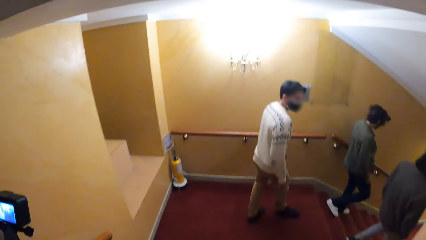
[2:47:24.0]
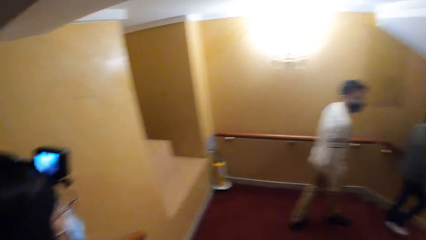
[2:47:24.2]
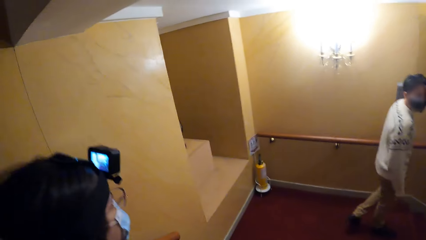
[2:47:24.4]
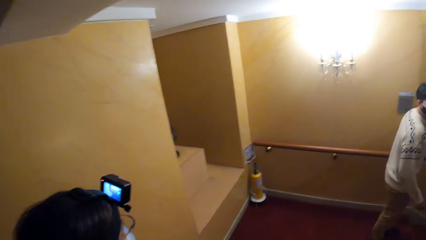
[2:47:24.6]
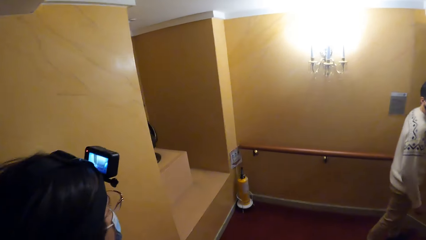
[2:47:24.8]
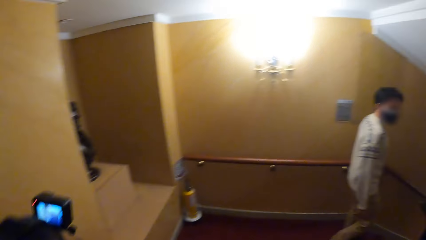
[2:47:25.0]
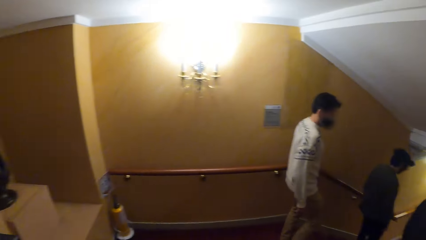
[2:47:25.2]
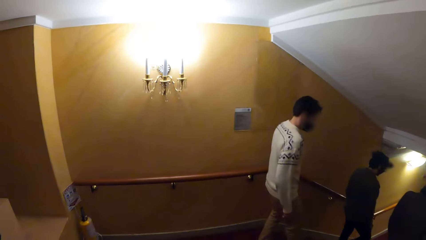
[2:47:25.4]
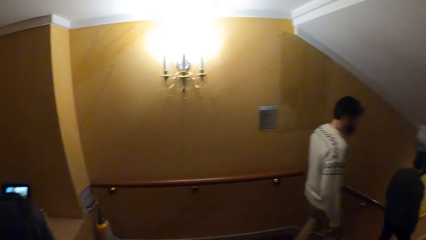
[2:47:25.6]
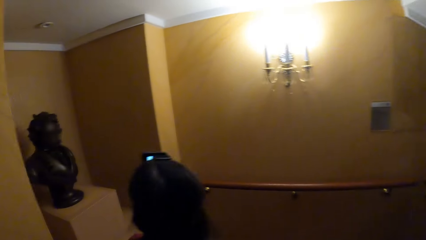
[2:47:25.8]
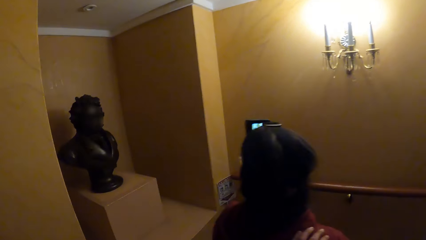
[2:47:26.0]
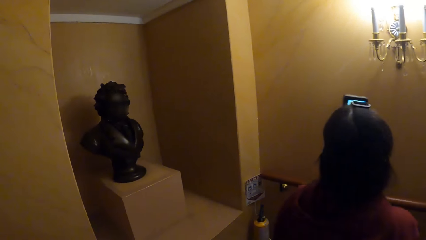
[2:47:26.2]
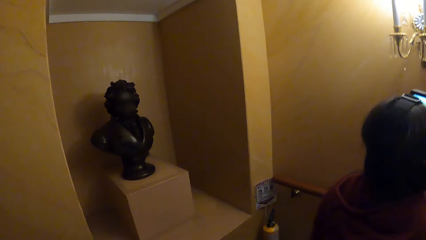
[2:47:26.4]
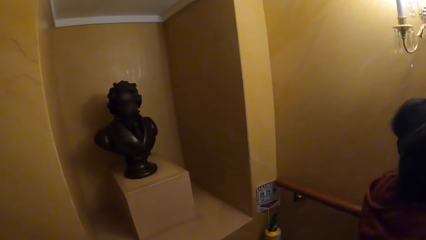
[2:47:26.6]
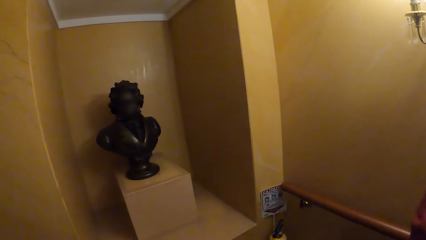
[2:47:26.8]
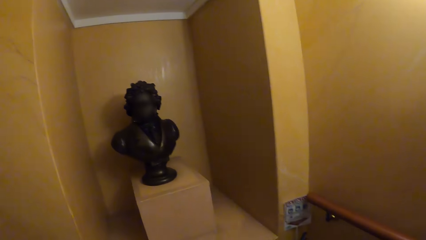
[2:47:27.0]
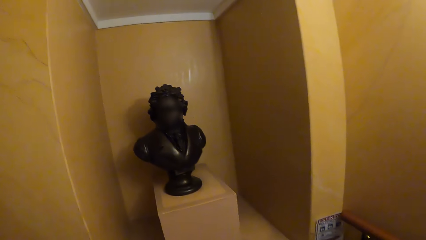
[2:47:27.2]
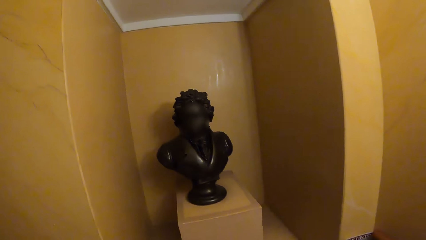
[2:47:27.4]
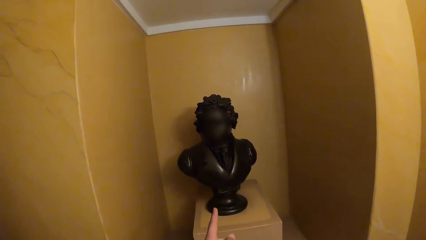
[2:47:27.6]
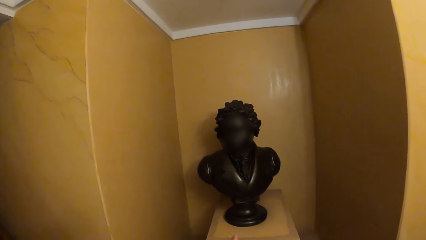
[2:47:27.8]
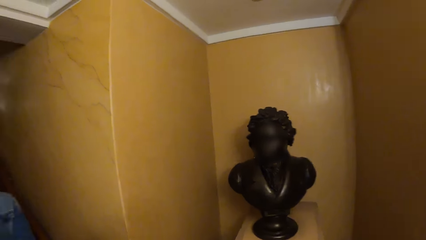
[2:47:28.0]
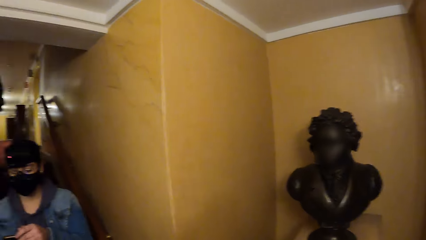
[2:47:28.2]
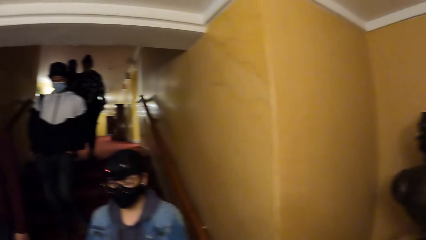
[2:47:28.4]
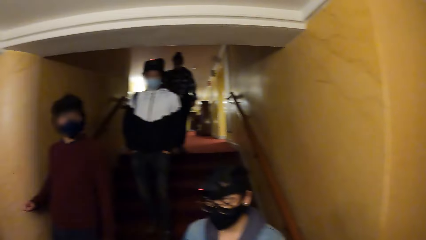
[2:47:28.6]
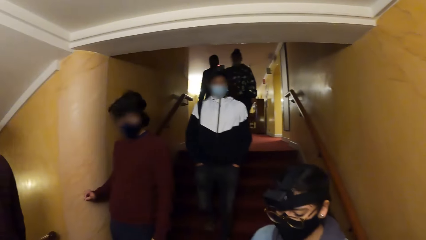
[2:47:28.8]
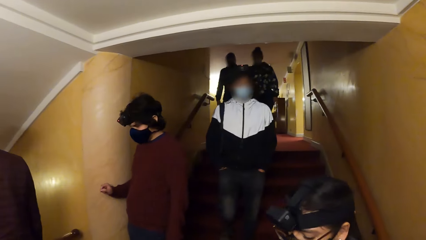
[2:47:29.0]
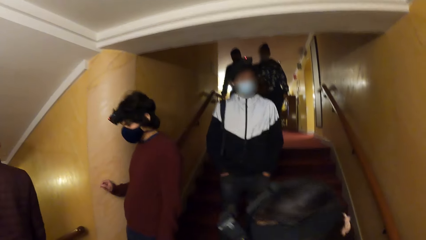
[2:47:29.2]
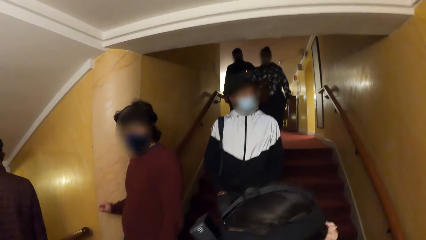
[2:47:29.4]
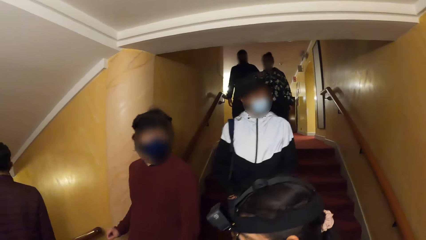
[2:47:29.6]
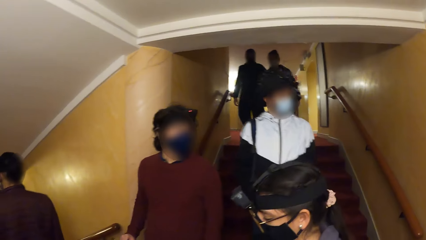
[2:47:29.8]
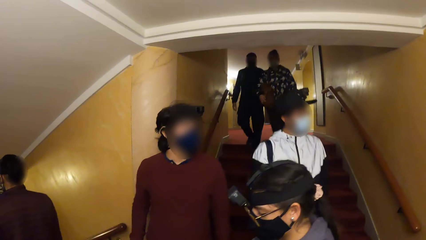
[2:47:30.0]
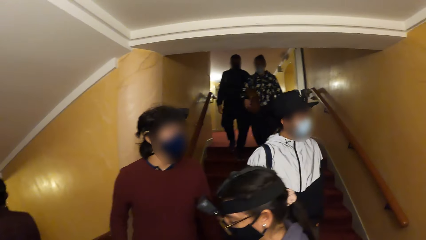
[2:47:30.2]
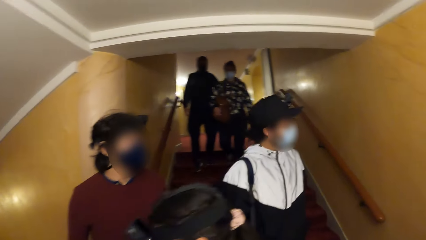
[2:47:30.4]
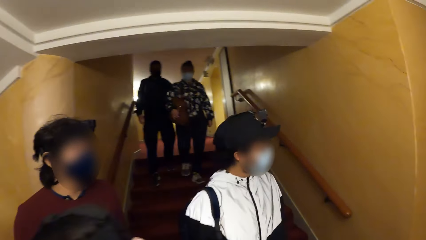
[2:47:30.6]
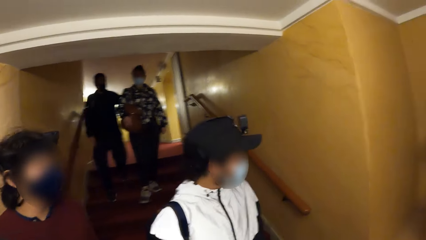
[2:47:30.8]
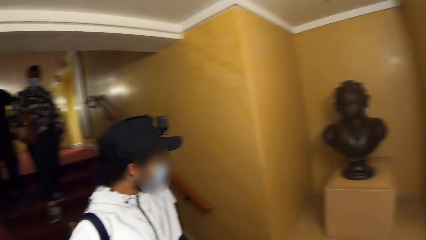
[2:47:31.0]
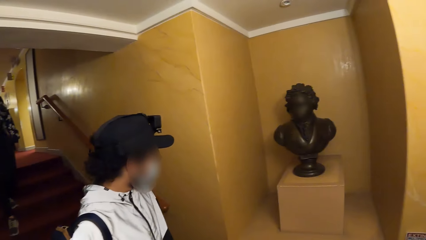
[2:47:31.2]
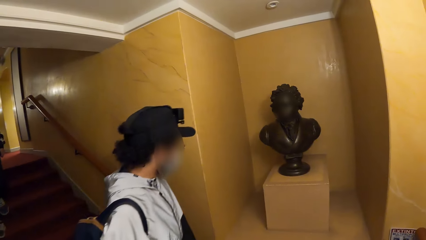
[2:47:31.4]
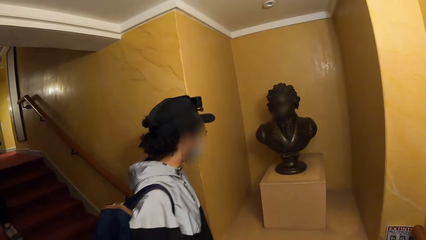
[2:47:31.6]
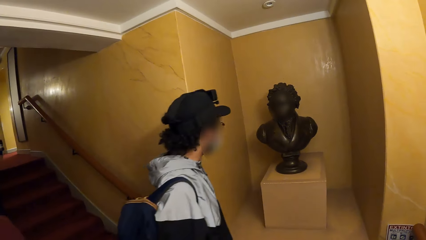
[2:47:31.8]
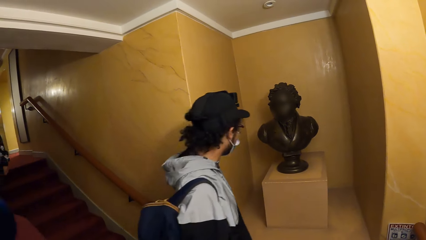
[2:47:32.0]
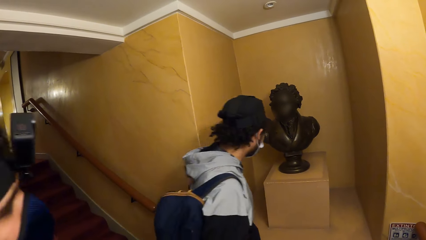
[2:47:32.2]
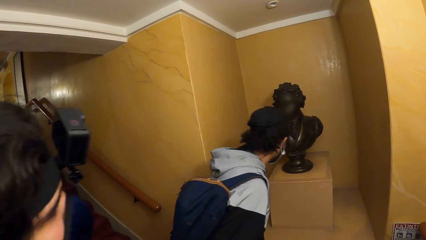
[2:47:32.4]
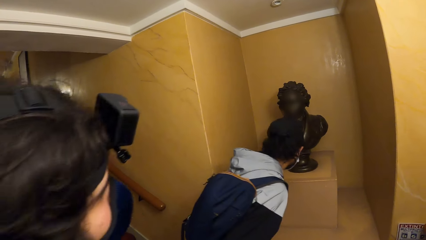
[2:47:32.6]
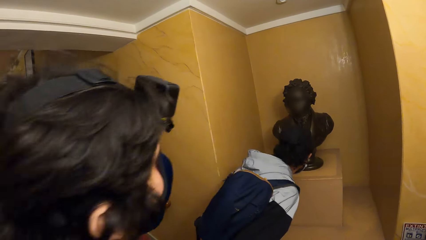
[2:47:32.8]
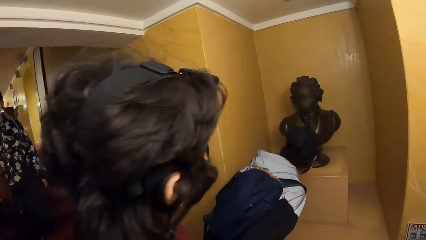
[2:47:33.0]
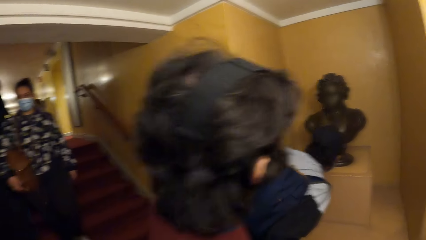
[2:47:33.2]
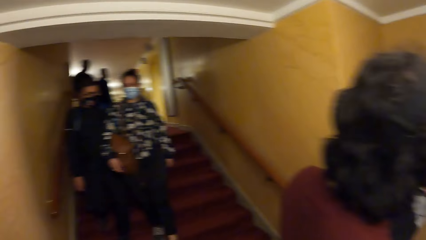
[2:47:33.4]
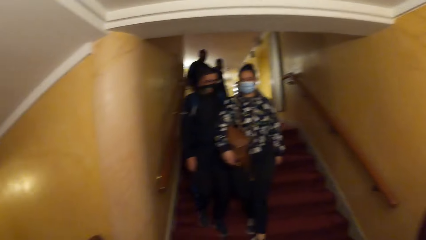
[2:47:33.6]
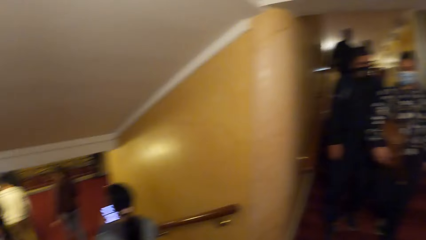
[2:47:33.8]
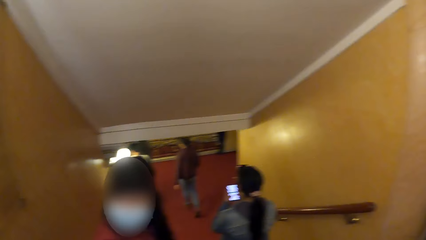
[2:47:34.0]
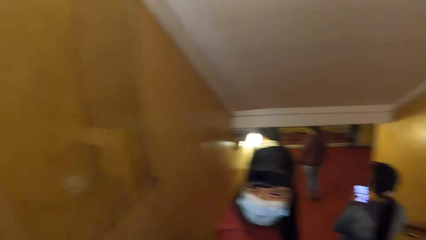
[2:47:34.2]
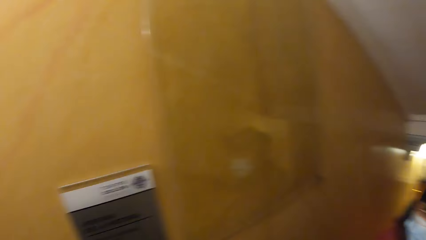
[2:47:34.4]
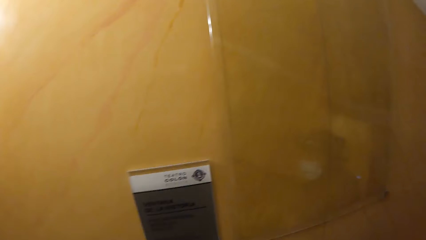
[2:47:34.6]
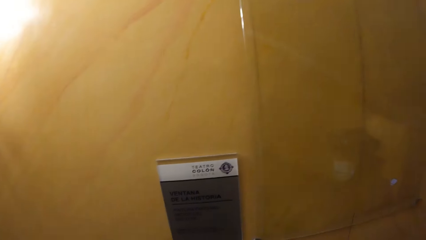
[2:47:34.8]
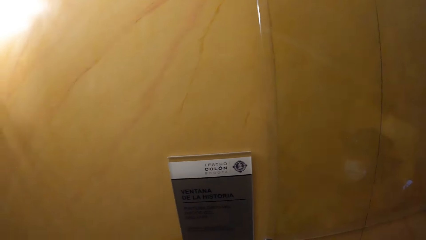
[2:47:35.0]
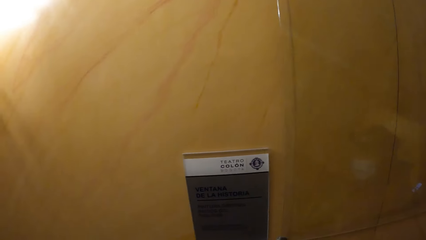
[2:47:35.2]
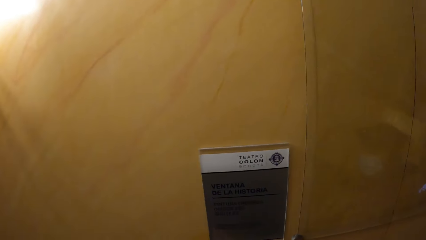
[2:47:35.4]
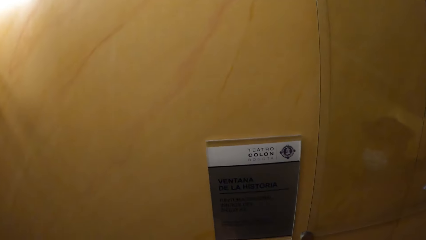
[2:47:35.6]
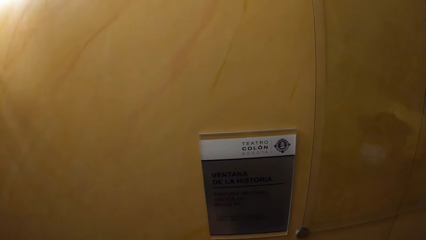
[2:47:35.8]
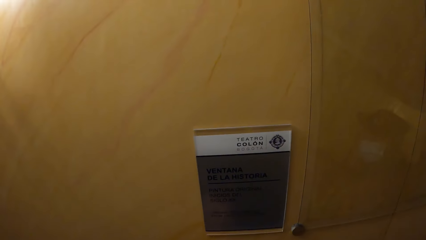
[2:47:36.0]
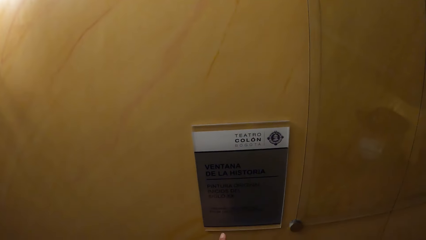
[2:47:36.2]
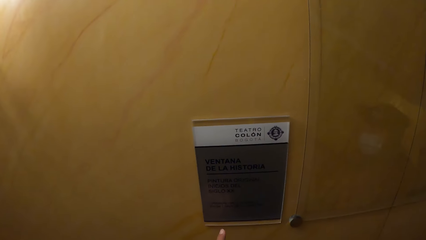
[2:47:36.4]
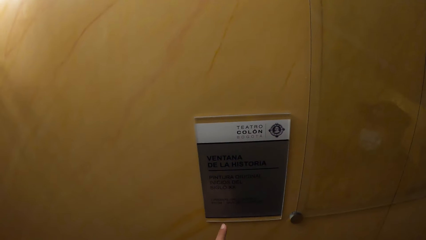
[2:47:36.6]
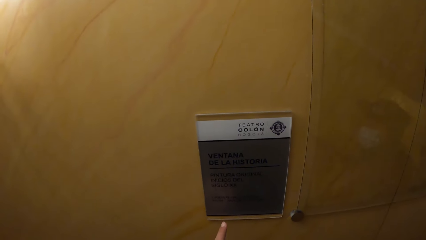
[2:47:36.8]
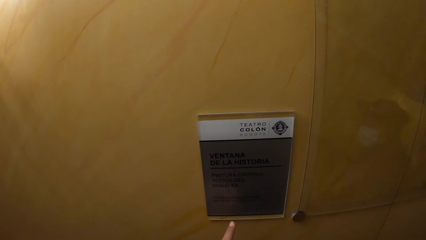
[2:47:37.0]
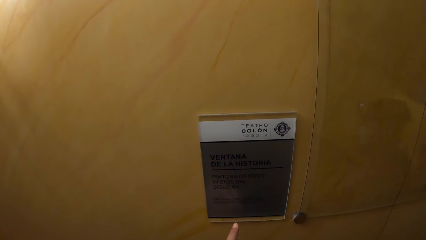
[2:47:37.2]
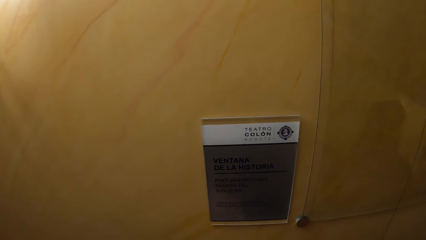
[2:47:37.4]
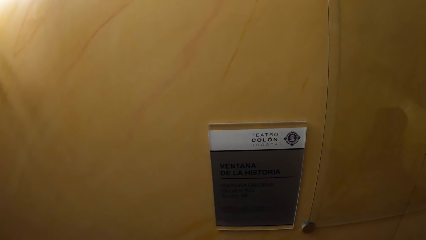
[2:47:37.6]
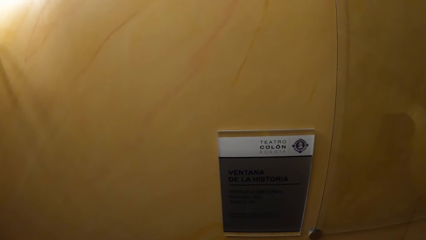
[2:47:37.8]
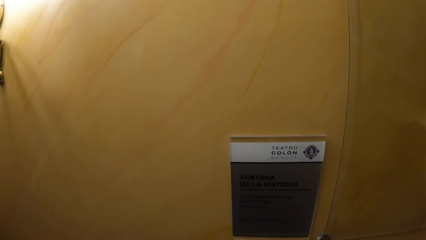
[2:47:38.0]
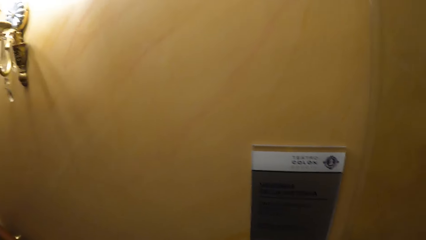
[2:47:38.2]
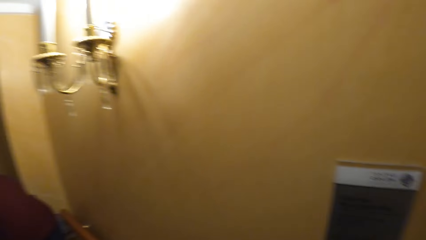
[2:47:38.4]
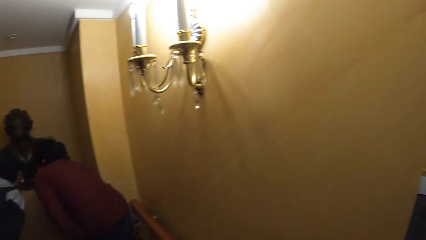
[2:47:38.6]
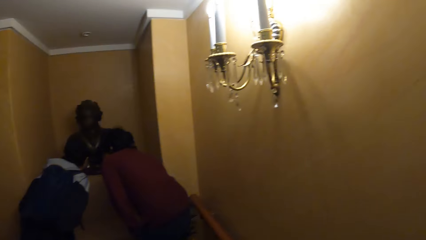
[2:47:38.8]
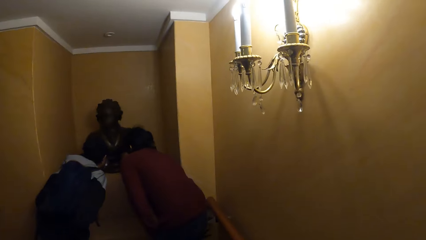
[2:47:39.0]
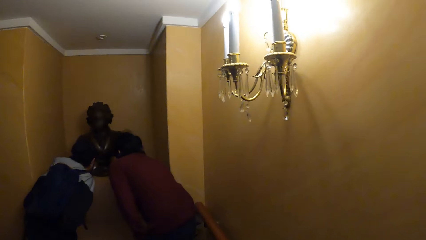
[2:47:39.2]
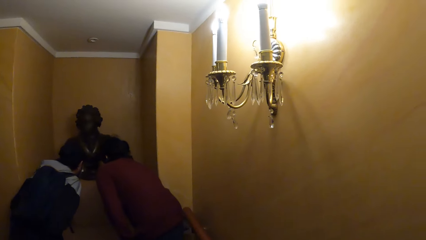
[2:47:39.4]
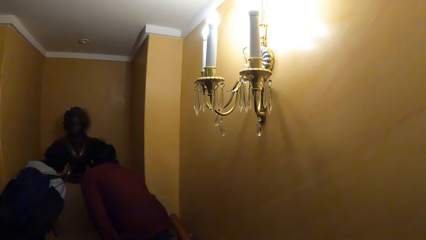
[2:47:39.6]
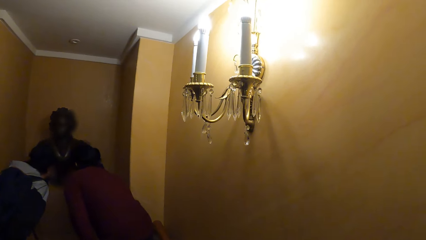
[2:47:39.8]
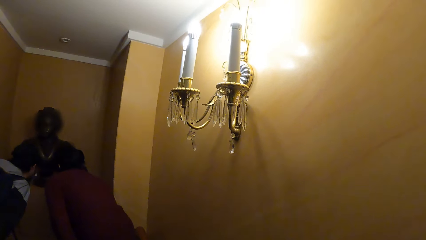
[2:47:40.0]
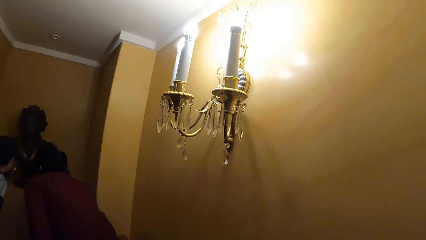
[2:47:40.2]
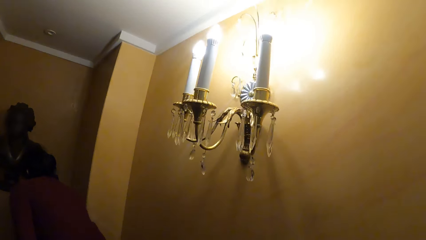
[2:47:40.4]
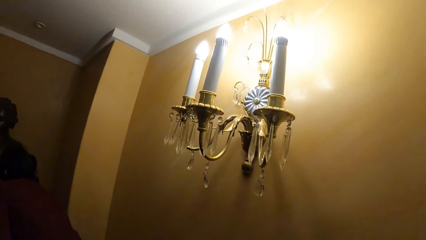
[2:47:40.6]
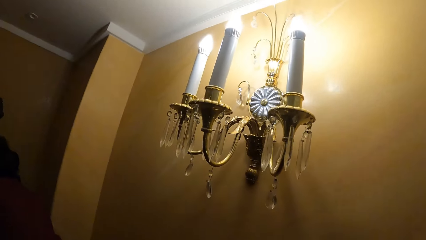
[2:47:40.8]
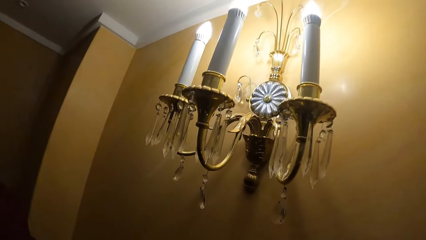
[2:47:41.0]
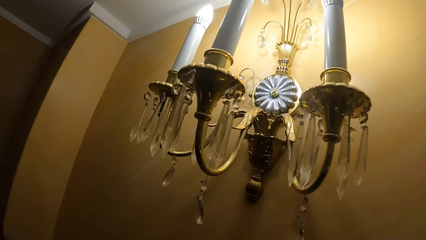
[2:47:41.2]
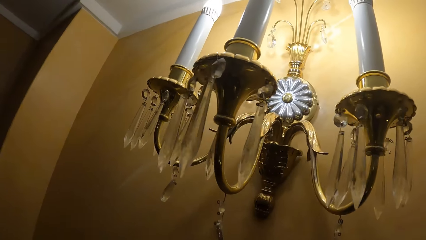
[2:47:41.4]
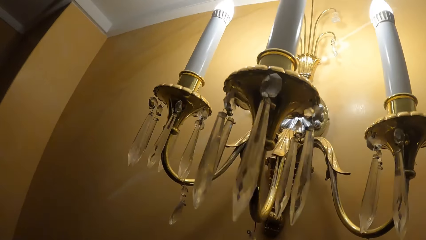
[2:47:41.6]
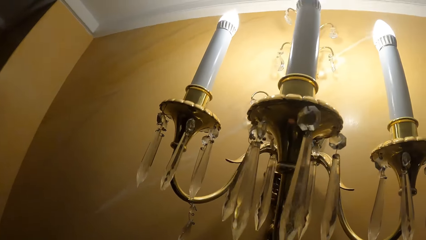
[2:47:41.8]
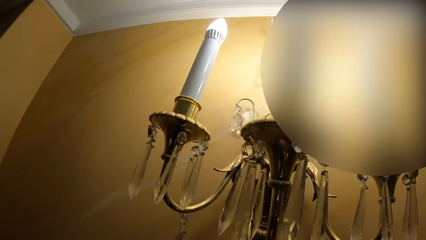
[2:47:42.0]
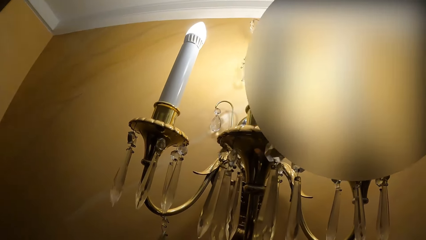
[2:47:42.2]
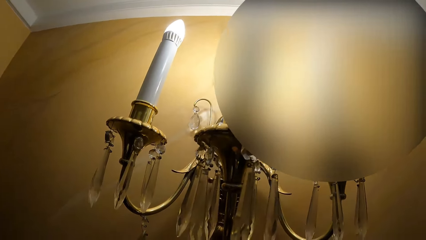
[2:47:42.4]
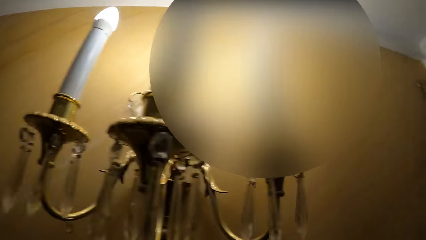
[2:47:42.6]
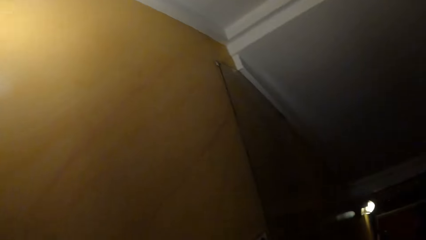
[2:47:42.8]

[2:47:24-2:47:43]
The camera wearer points at a sculpture with his left index finger. He points at a plaque on the wall with his left index finger. He looks at the wall. He looks at the chandelier.
